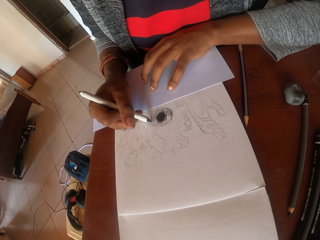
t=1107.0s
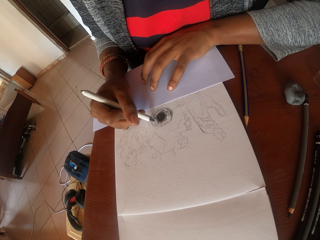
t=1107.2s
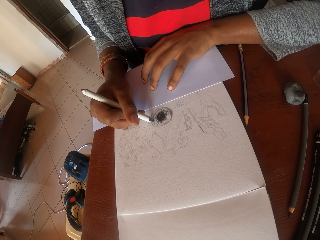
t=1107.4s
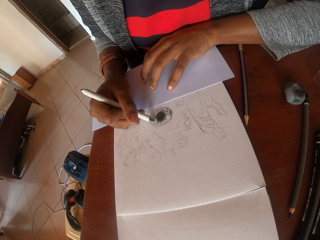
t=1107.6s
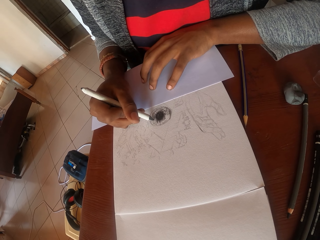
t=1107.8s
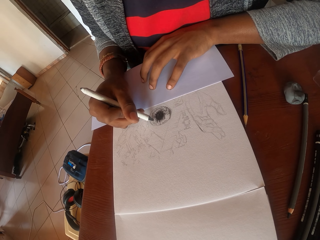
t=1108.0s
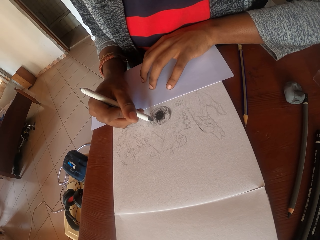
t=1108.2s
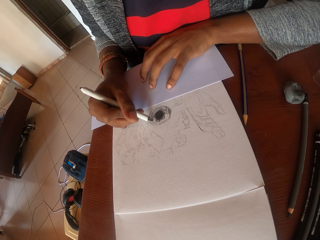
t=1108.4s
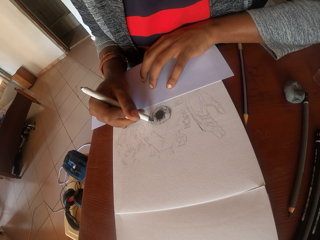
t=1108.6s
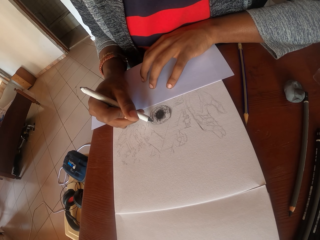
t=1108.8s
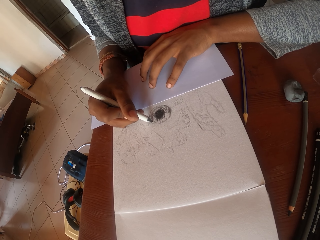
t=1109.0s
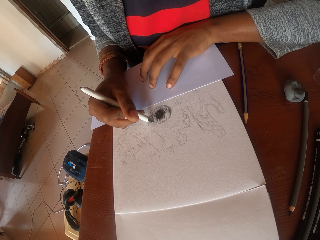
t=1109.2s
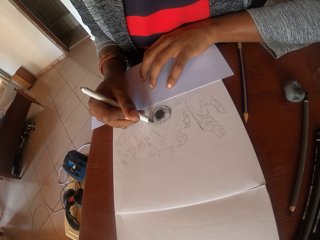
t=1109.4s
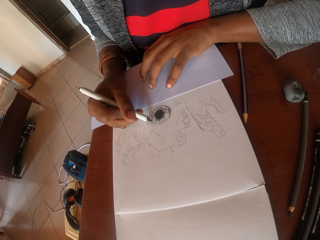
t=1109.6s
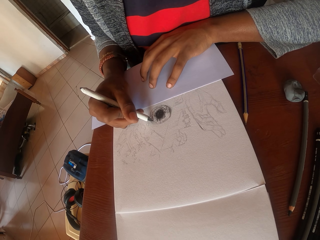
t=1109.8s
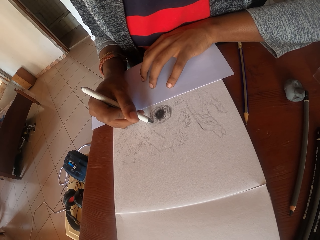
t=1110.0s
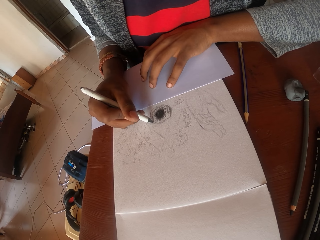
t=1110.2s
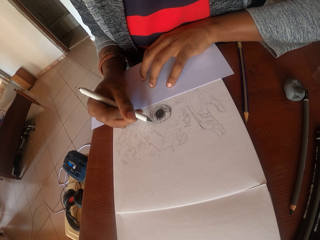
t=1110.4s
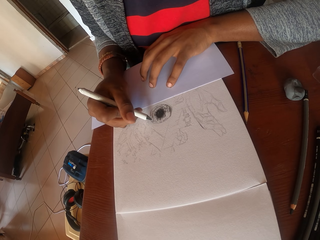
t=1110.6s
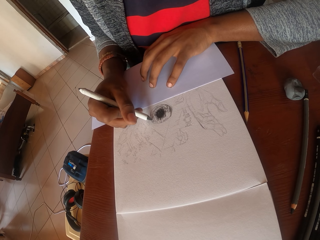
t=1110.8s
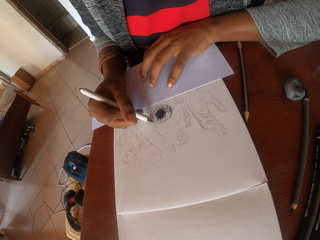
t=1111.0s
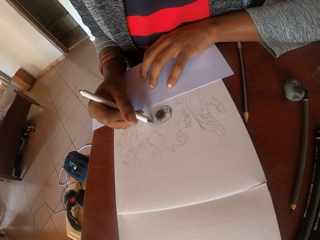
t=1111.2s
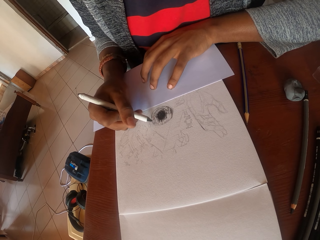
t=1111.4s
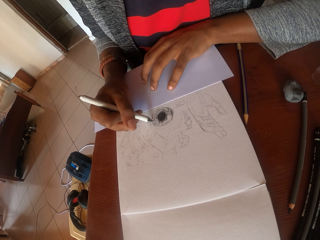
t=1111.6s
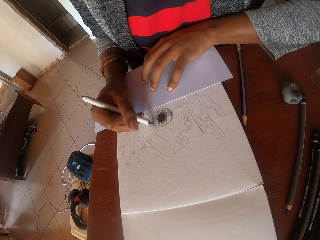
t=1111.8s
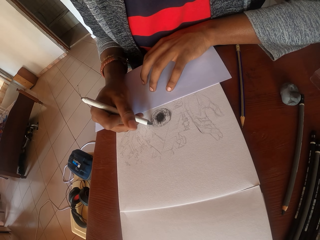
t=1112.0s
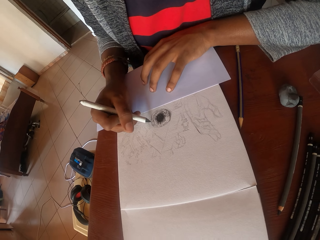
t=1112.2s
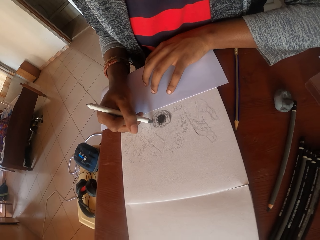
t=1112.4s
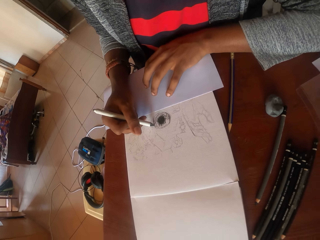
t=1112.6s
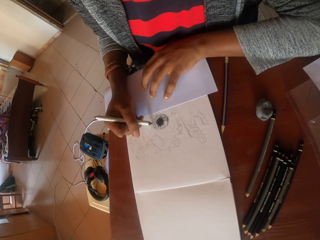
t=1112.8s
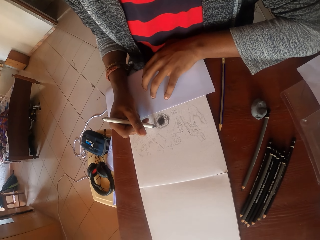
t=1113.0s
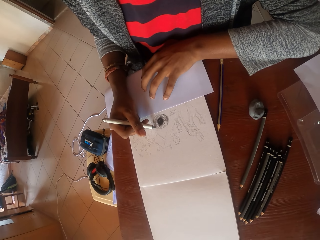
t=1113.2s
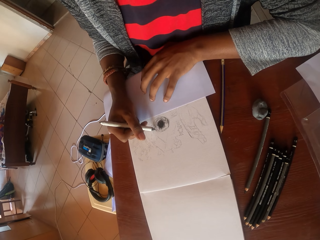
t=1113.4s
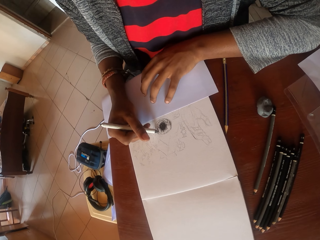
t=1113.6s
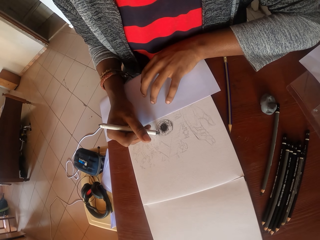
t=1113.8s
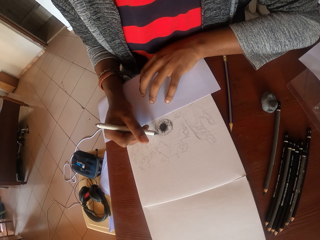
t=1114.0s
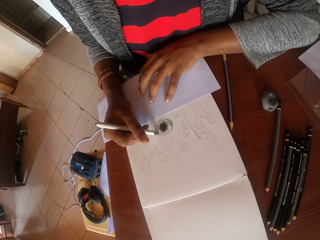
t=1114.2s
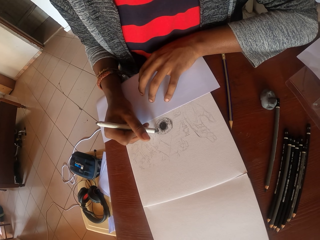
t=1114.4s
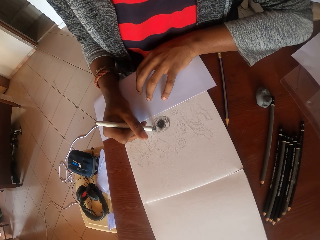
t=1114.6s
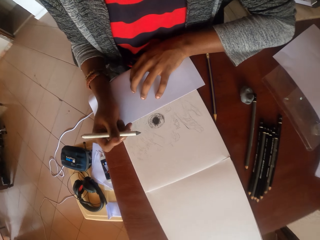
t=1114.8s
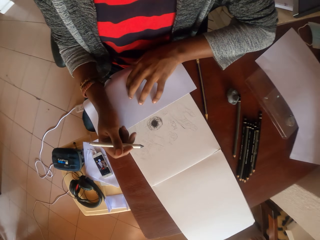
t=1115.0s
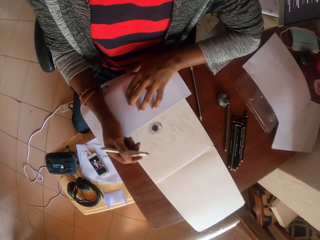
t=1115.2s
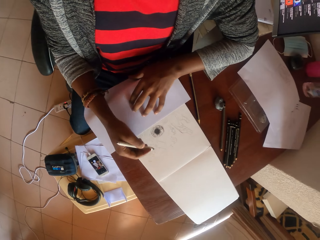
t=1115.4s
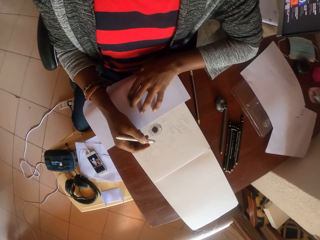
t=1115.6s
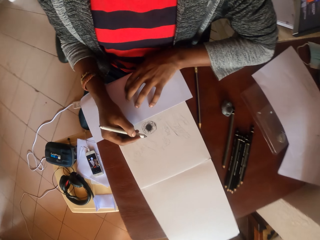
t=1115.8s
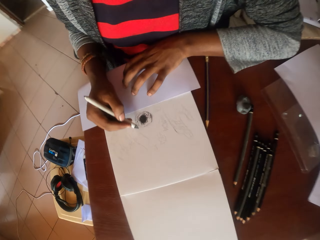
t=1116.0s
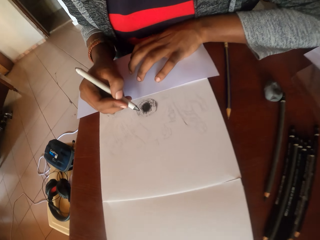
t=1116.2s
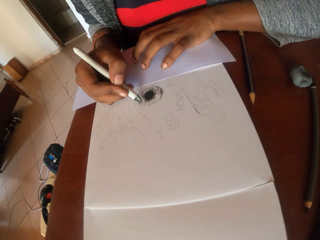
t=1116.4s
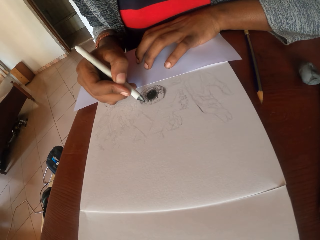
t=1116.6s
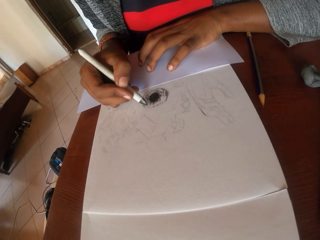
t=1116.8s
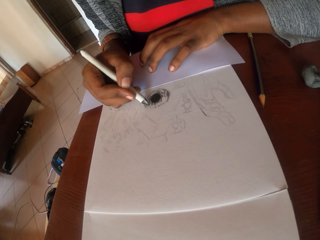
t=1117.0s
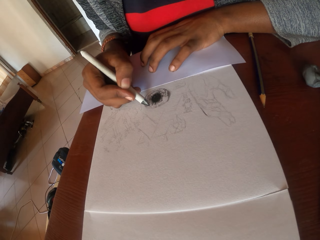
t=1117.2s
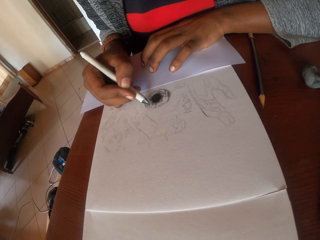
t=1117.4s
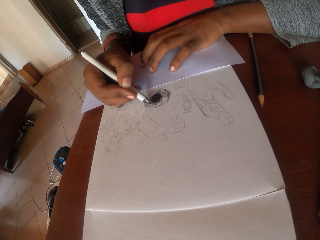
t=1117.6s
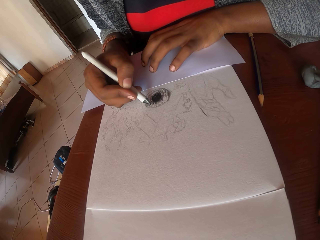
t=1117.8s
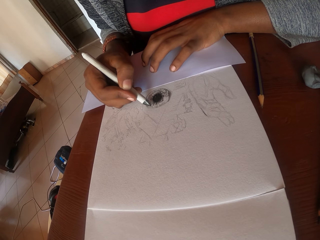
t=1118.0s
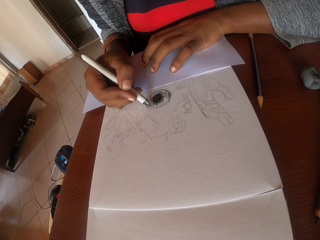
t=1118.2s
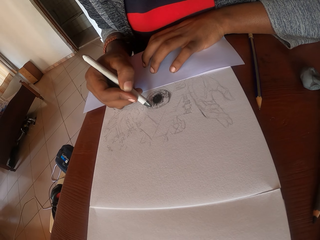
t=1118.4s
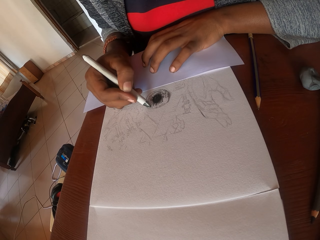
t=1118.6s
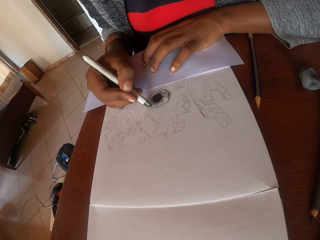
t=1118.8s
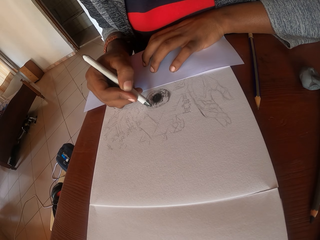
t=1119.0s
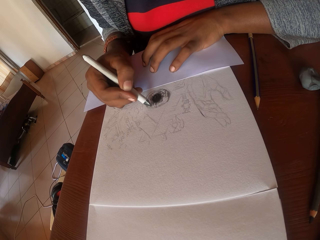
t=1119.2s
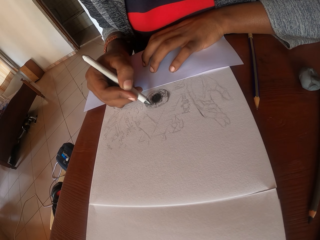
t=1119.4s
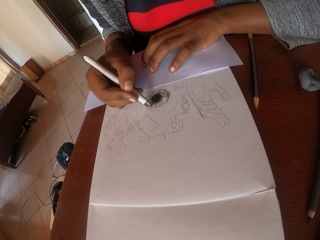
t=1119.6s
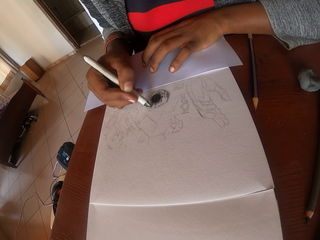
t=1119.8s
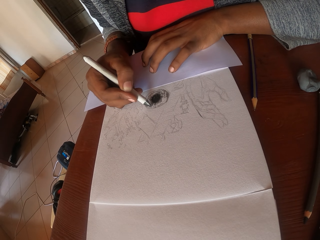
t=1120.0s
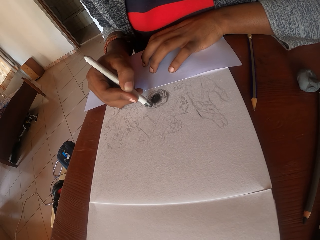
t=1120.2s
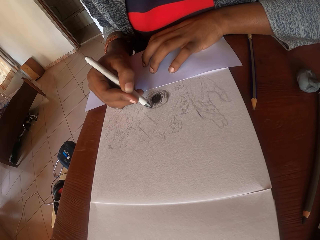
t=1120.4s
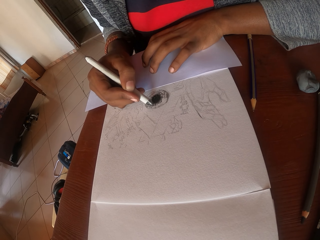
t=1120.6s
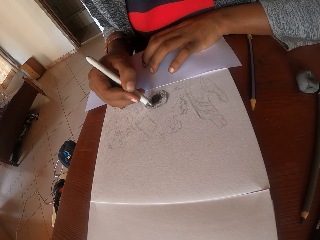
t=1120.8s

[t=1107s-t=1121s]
The camera wearer stops drawing. They look around. They draw on a paper.

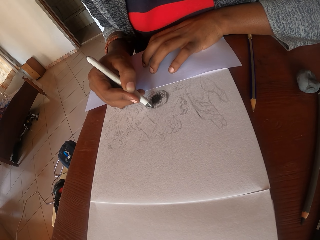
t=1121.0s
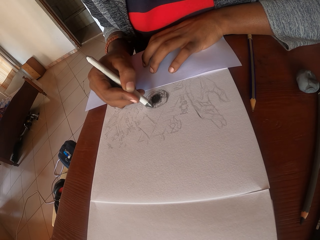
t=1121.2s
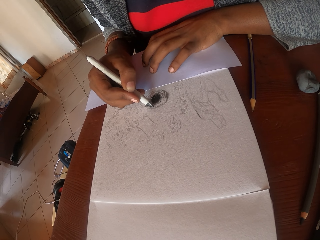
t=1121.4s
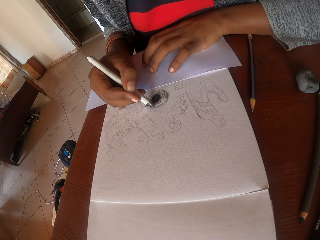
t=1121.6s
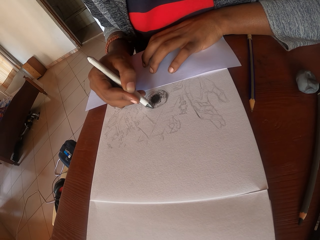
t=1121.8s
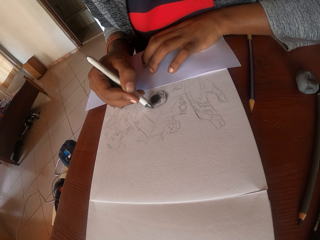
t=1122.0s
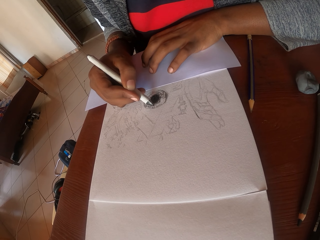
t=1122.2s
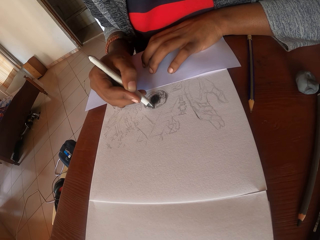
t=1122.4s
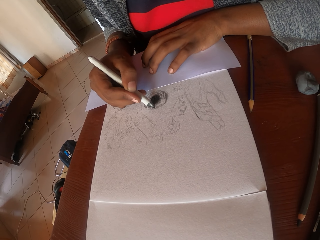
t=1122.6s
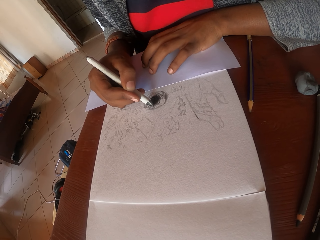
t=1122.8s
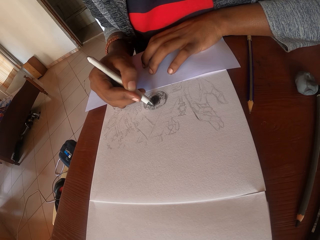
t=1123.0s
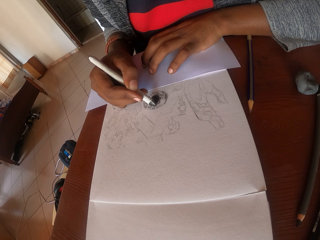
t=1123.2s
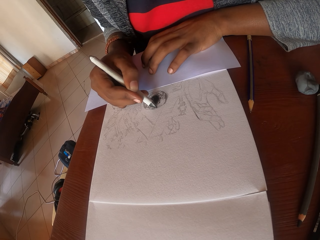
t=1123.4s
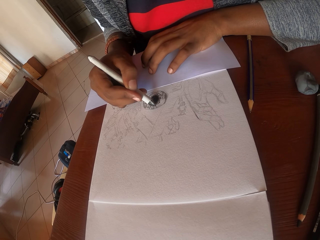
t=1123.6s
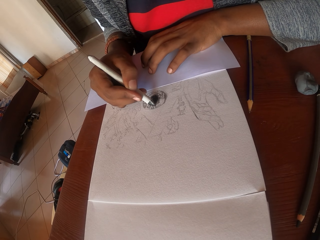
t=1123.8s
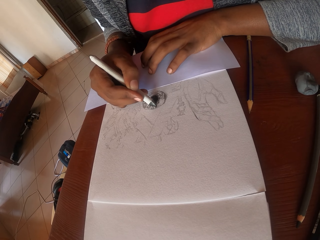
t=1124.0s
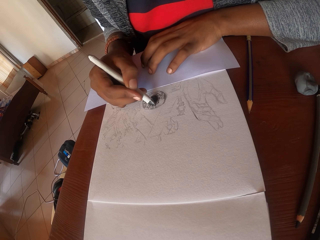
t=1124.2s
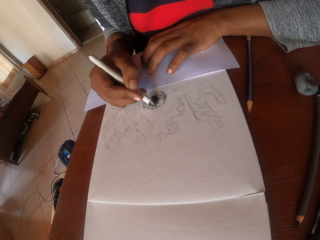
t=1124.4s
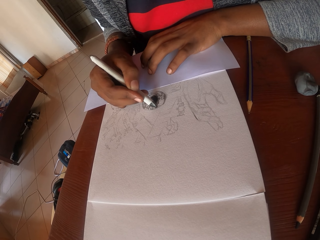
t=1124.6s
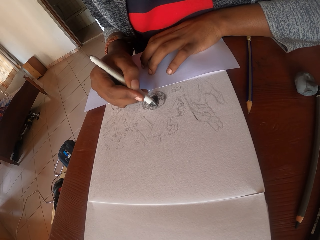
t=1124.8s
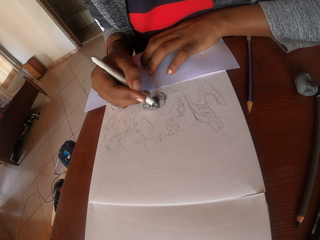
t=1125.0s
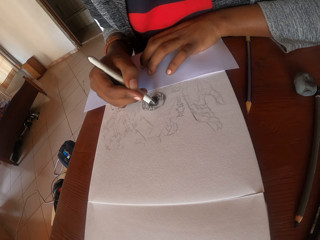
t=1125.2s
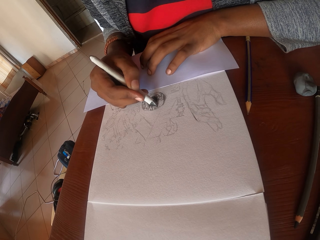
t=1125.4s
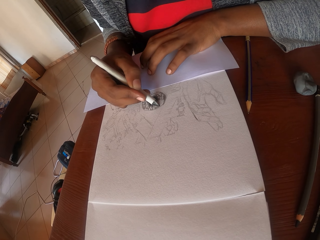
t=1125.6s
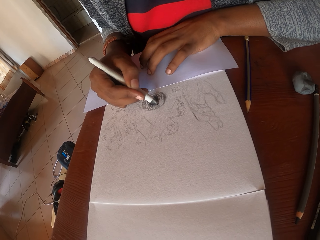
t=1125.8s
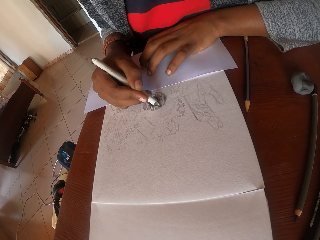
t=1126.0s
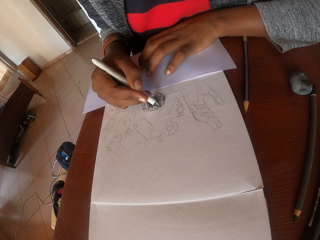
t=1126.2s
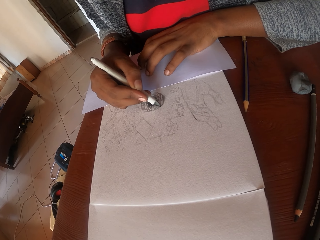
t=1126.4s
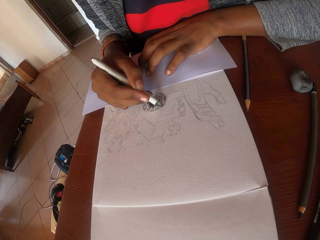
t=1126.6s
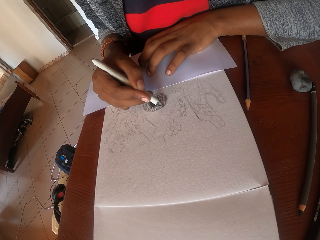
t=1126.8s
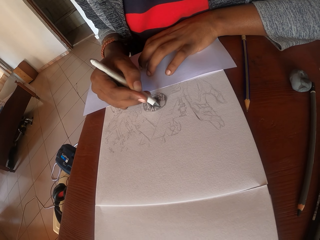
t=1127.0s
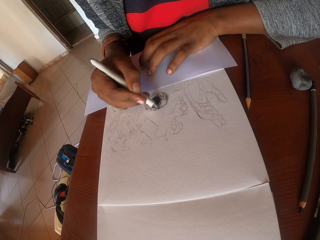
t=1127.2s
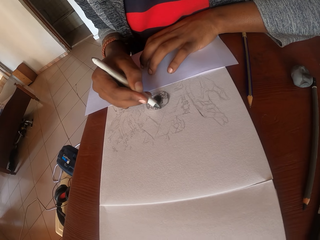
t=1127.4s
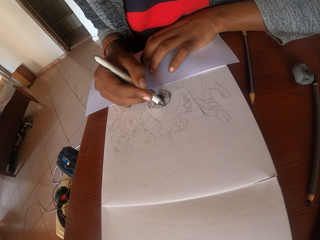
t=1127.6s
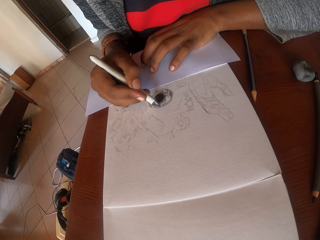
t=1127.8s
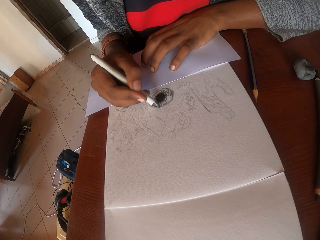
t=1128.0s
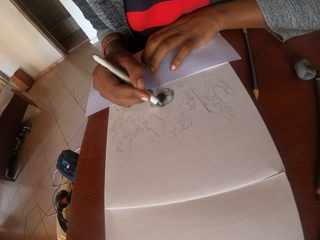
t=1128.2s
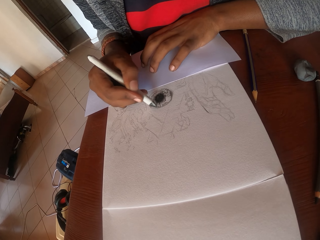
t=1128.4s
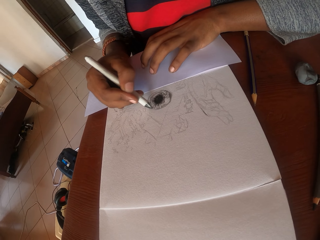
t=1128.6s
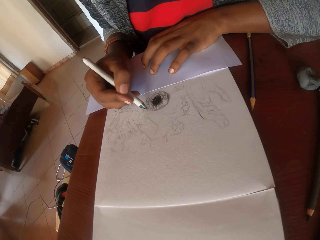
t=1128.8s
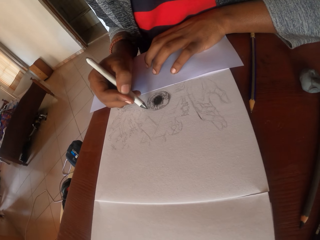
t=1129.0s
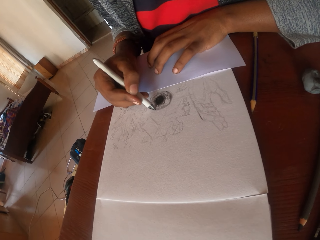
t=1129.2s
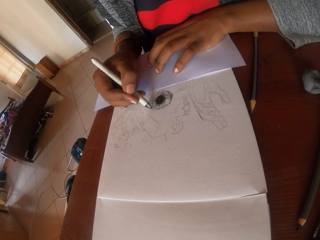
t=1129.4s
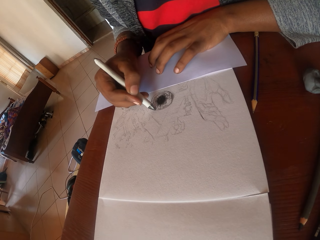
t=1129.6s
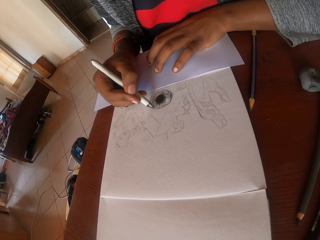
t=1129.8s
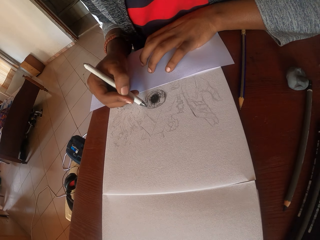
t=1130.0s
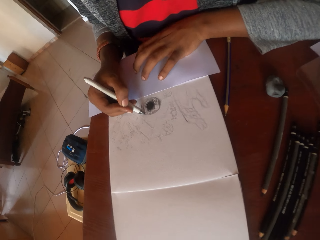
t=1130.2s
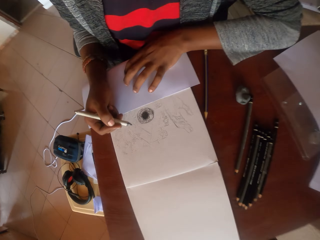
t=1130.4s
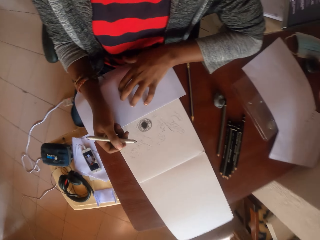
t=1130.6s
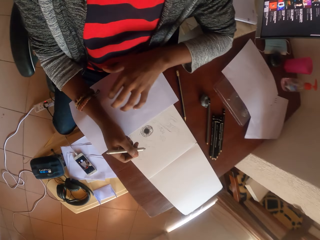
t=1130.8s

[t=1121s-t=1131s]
The camera wearer stops drawing.
